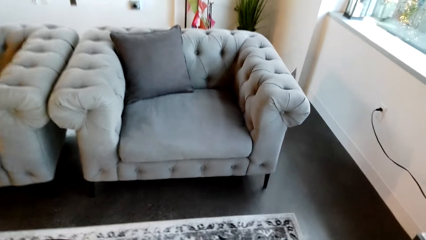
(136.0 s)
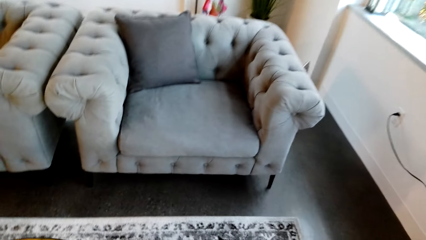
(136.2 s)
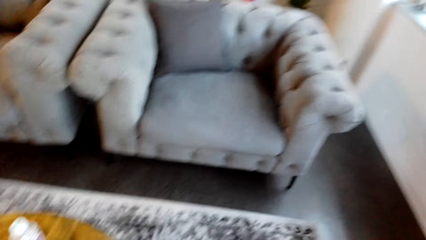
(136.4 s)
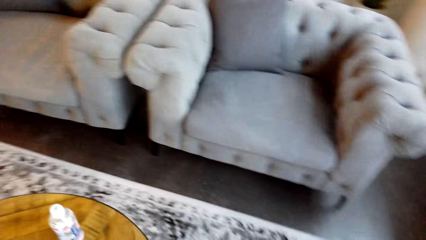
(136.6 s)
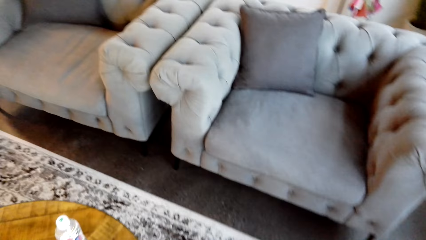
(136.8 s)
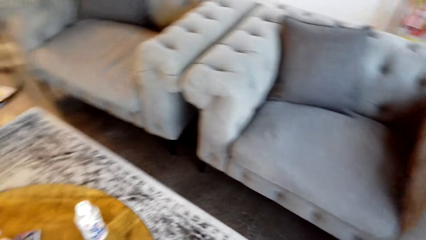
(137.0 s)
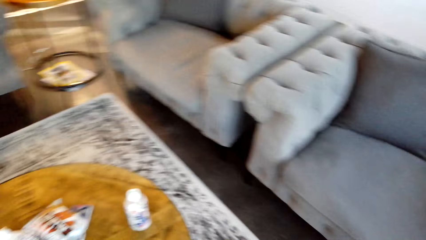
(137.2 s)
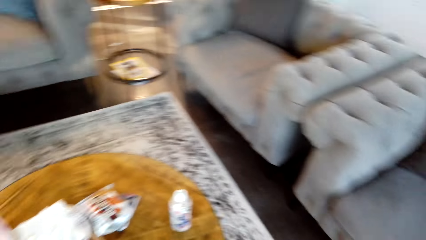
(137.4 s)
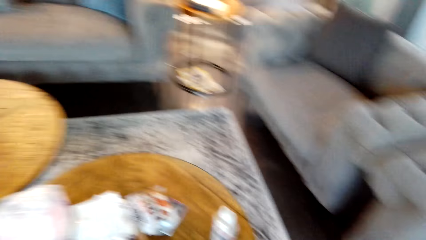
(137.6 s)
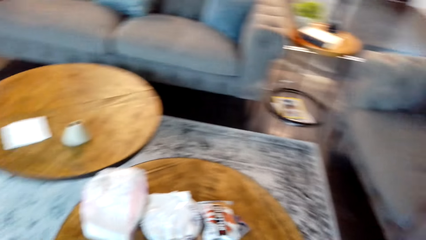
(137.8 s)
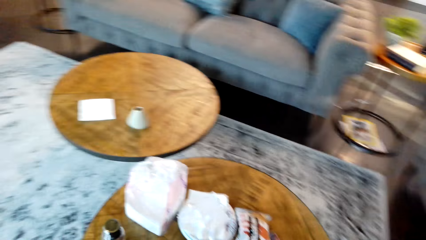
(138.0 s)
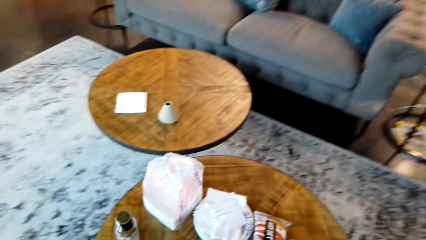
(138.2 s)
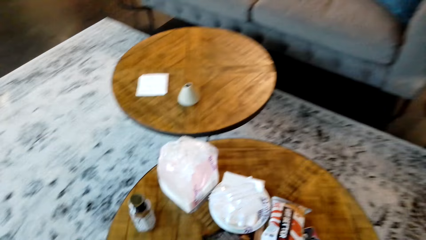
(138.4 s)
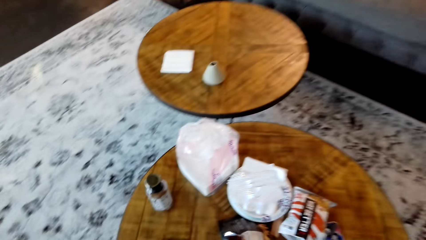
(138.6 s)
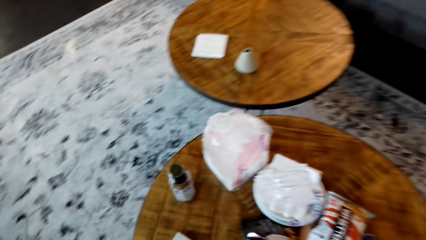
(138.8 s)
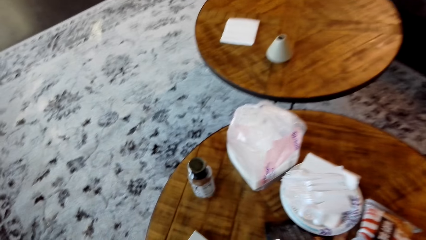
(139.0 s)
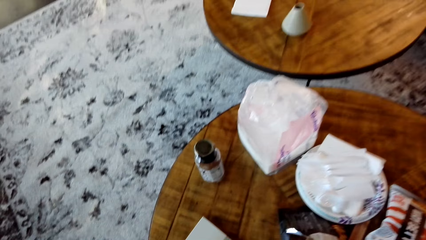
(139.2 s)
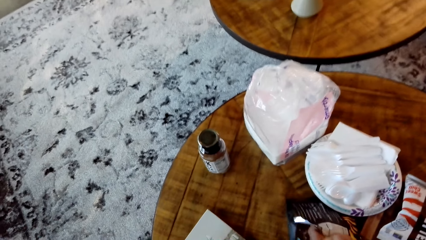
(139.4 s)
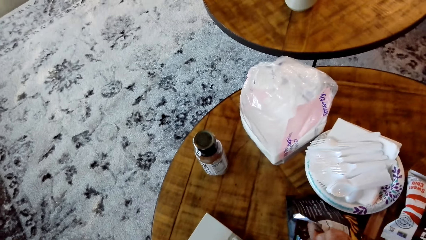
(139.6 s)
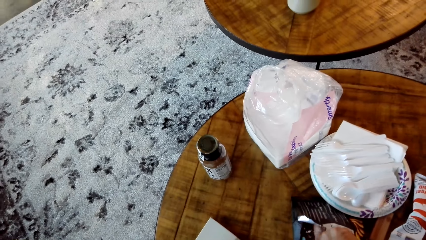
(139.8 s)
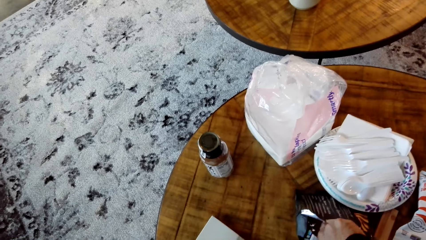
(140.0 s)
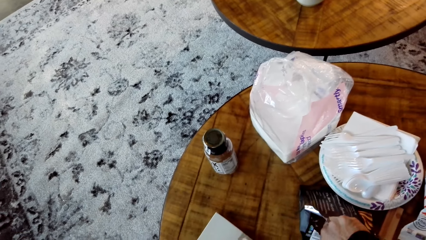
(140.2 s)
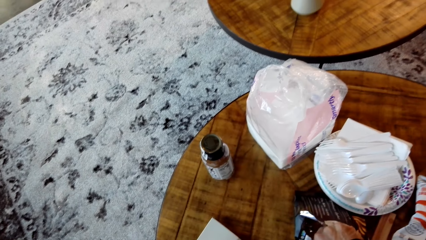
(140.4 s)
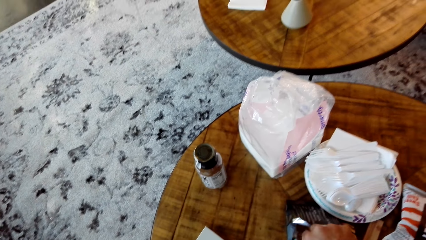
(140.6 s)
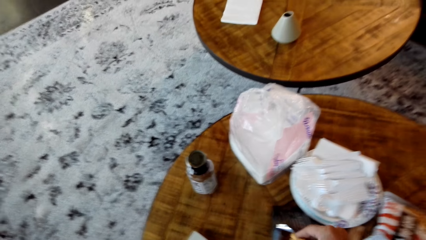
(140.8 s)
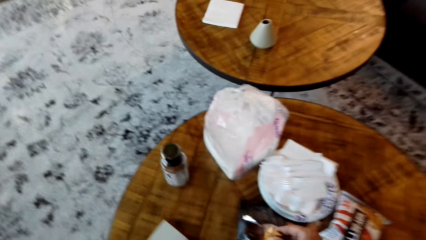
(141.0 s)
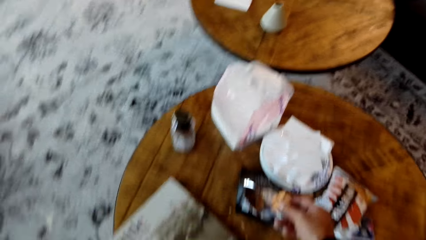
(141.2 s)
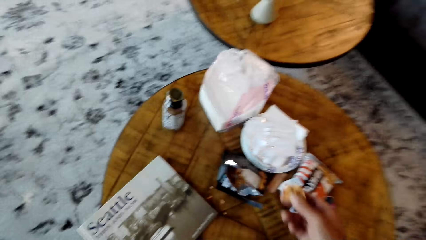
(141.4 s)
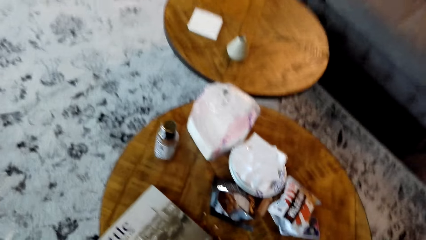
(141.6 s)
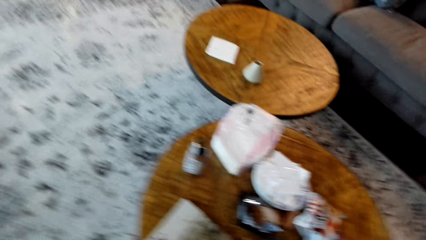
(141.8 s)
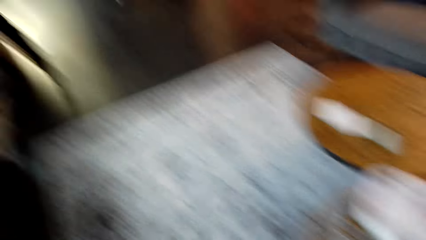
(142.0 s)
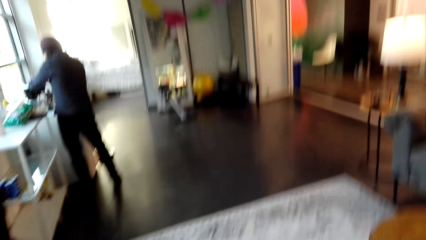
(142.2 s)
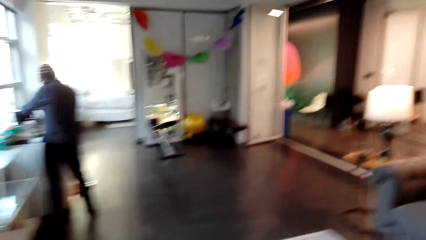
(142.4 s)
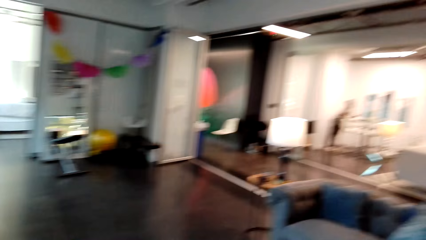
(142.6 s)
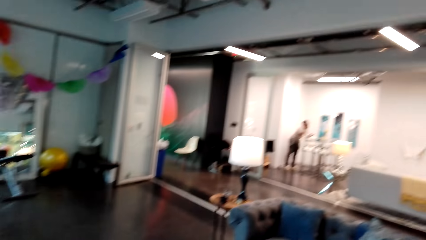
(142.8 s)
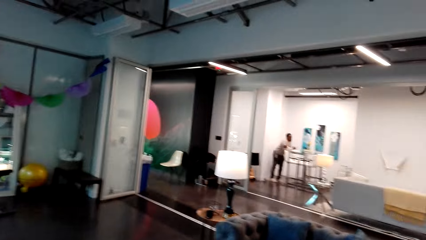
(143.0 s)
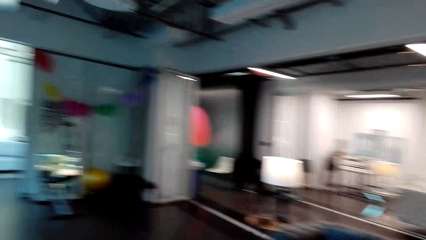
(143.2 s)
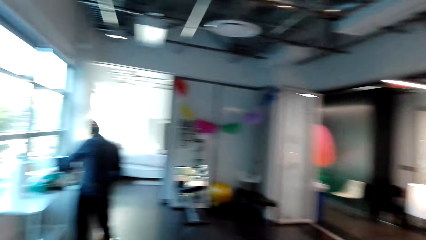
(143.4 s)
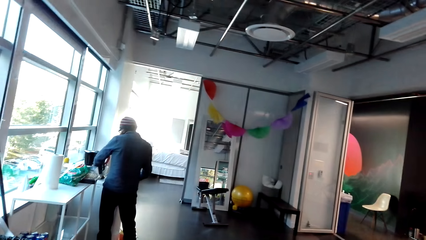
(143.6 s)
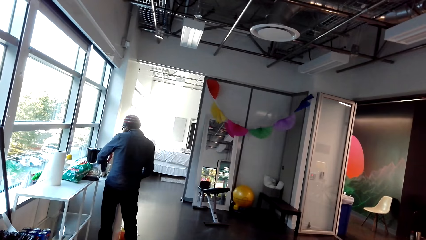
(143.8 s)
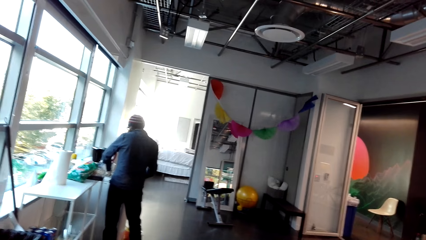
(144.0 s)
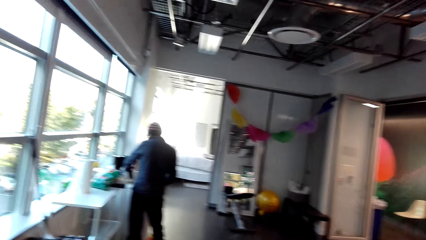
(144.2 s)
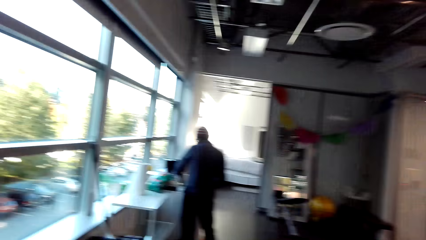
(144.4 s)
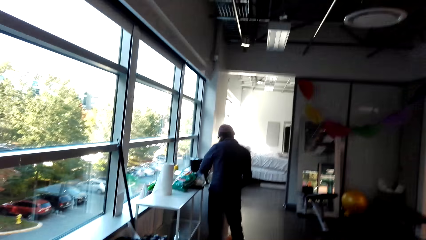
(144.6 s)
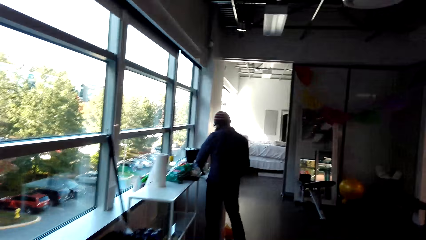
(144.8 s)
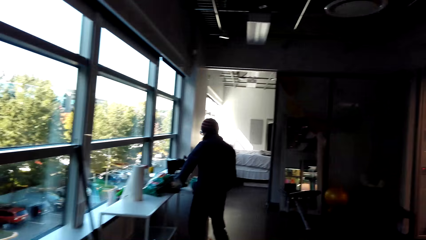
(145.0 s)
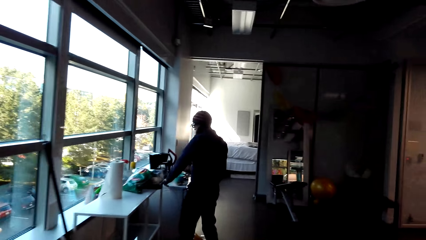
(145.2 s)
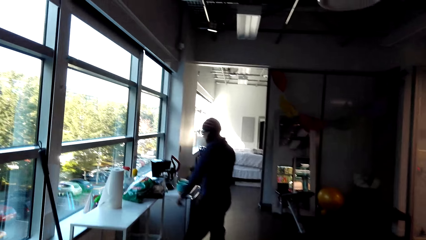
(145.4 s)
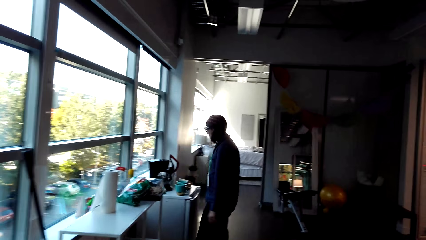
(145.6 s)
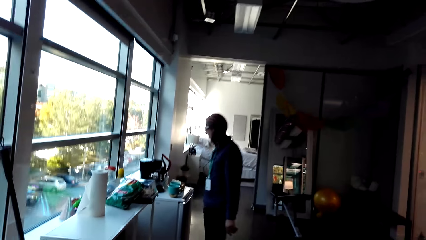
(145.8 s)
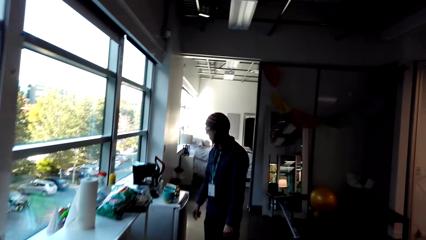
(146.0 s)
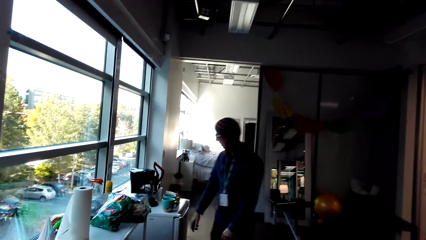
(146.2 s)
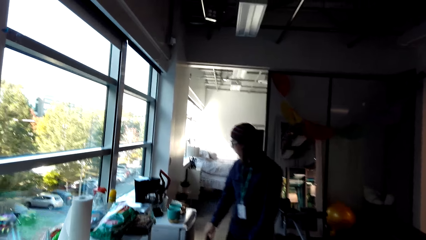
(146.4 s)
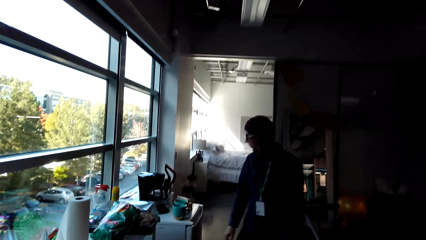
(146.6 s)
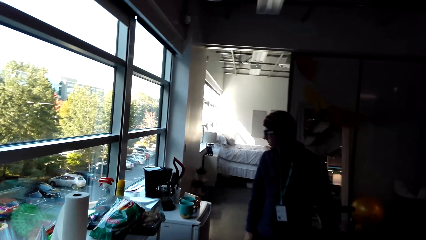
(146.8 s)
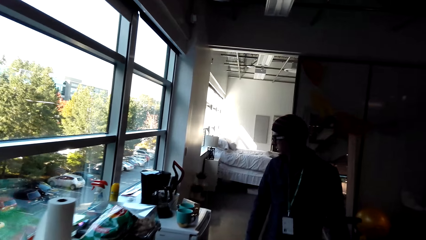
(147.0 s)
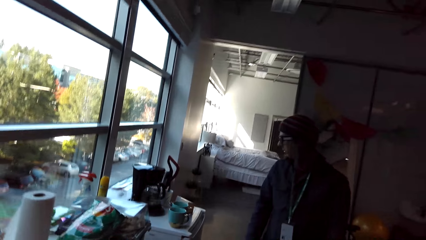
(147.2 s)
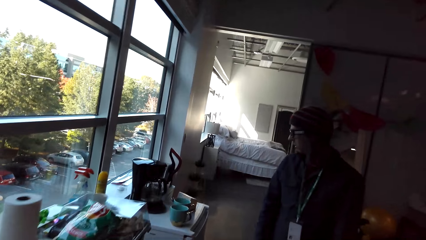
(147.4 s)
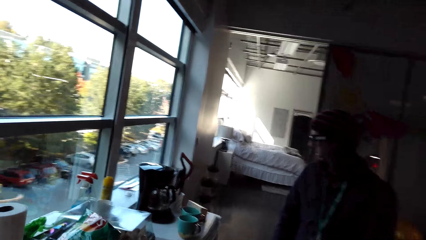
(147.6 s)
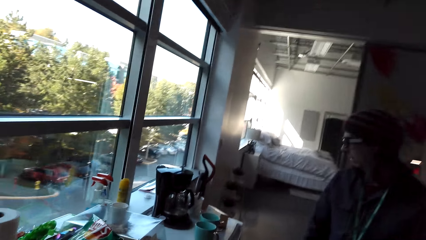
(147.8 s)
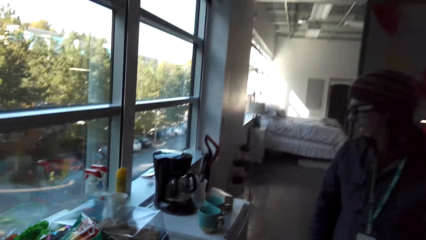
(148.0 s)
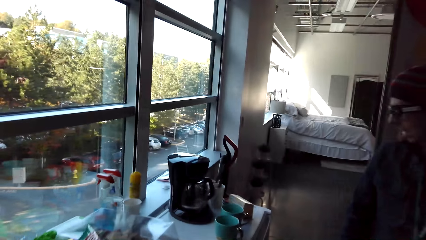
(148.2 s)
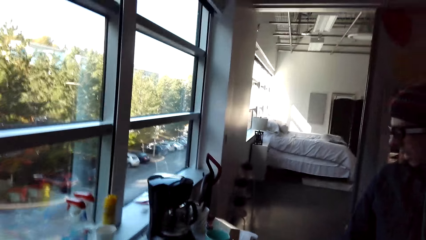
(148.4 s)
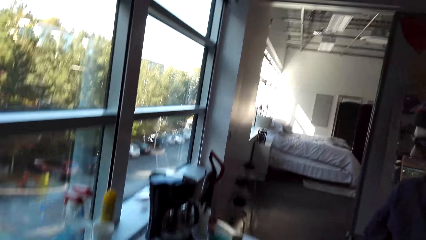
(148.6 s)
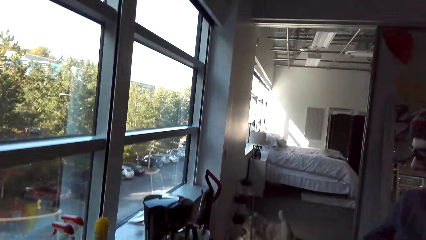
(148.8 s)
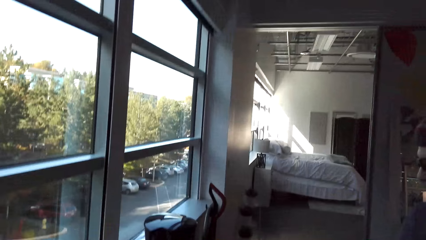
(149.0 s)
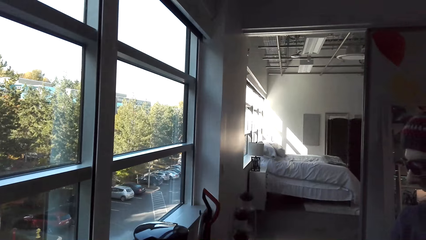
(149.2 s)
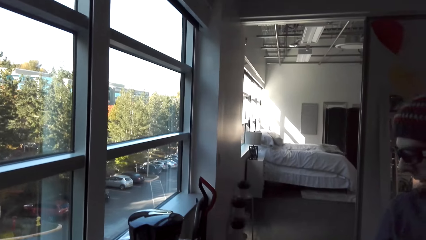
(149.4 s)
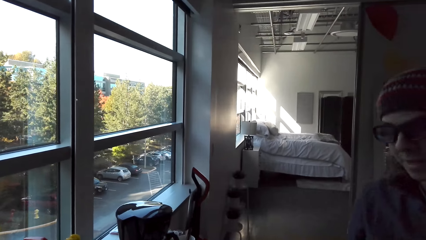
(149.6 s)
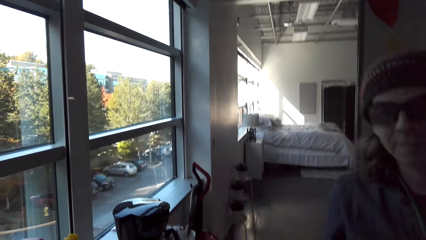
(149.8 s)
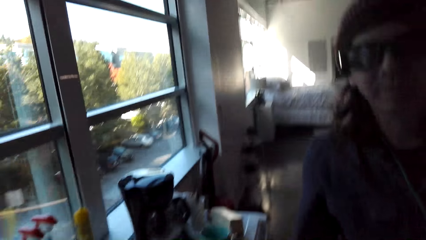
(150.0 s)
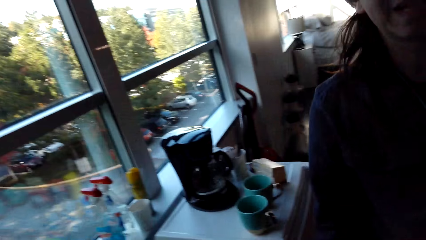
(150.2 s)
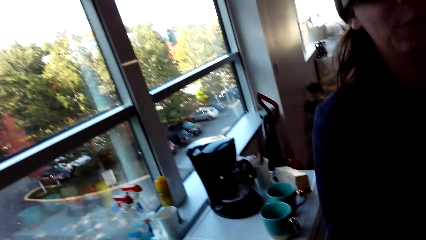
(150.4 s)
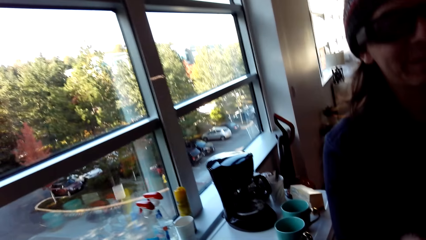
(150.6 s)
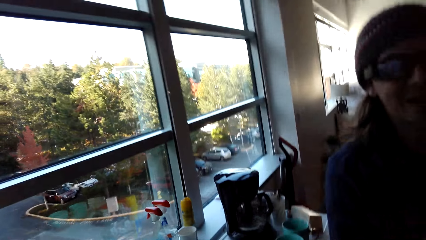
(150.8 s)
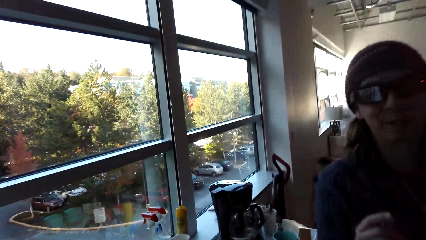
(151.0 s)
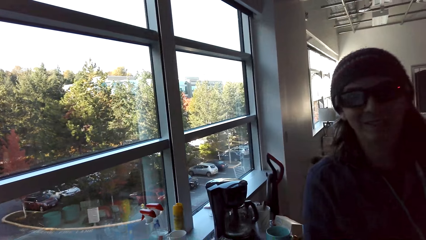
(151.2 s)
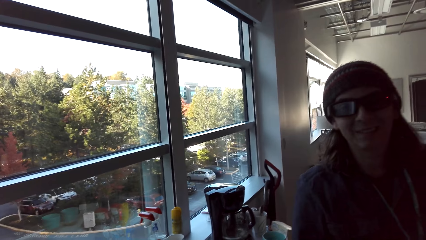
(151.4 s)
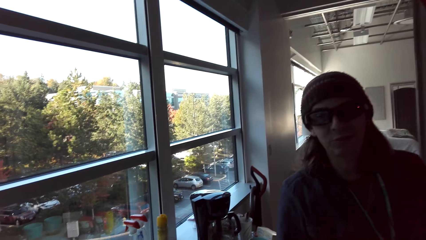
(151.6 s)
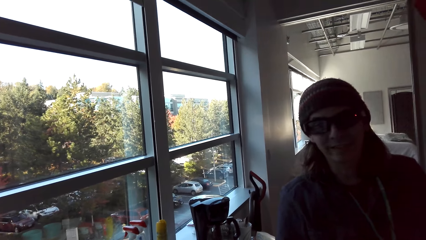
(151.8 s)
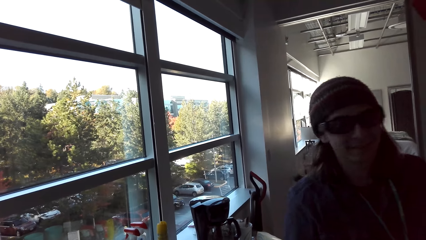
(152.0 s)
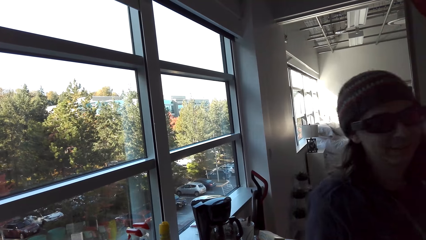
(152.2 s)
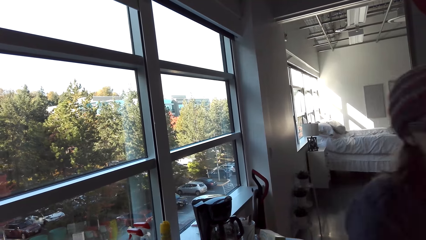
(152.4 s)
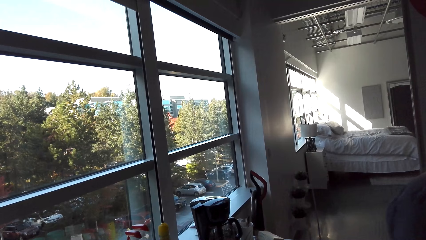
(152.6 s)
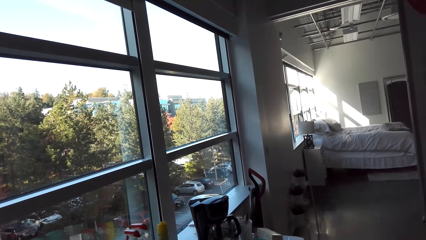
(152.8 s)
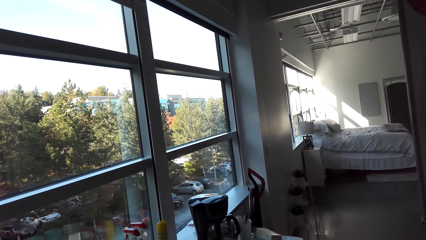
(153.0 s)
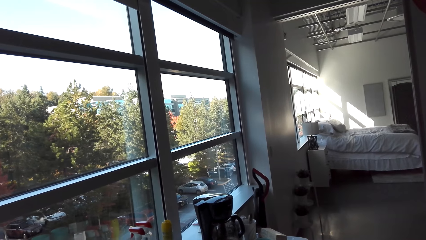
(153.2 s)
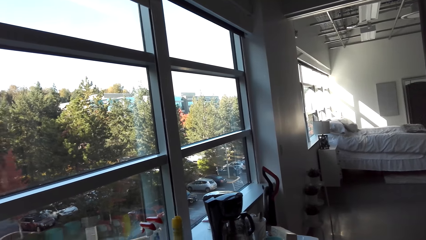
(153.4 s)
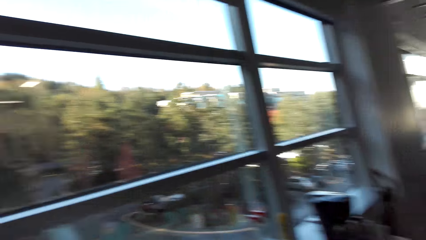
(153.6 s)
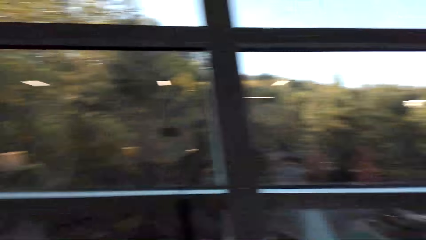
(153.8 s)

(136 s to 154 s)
The camera wearer eats a snack. They pick crisps from the table. They look around the apartment. They converse with the person. They walk around the apartment. The person talks to the camera wearer.
